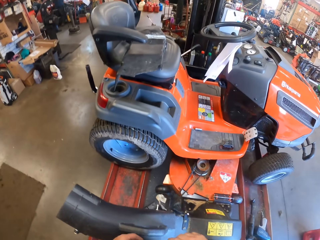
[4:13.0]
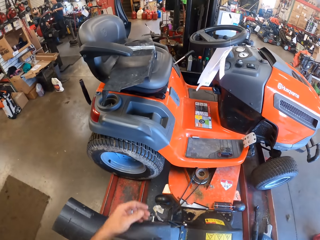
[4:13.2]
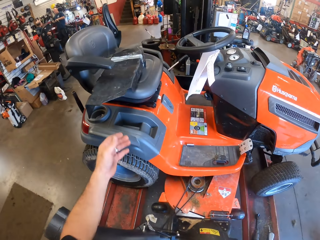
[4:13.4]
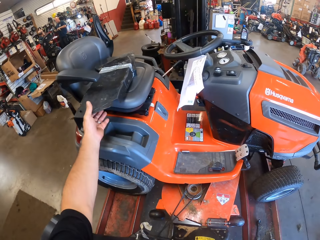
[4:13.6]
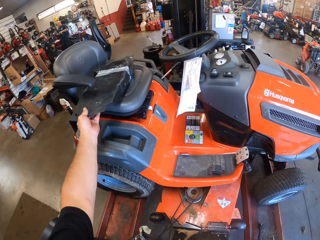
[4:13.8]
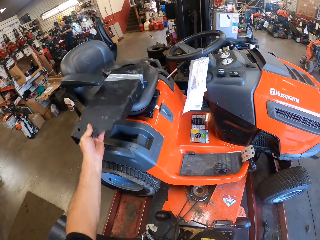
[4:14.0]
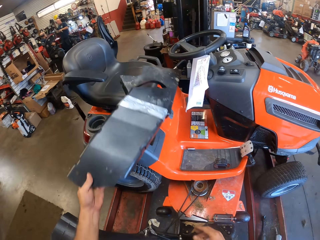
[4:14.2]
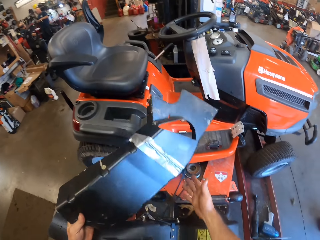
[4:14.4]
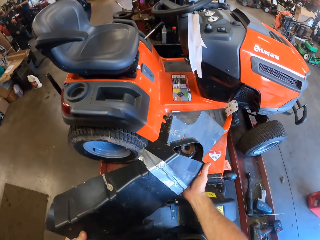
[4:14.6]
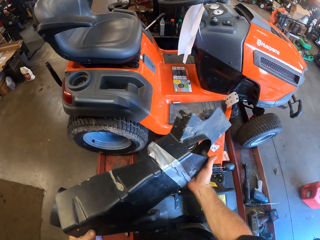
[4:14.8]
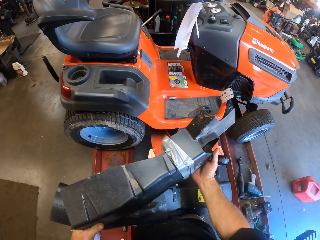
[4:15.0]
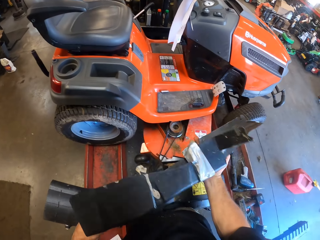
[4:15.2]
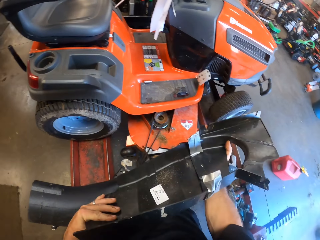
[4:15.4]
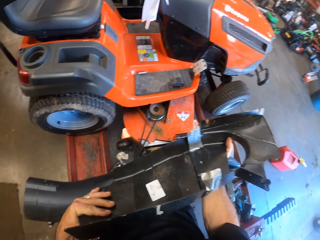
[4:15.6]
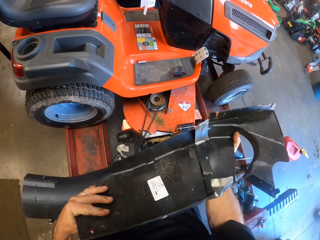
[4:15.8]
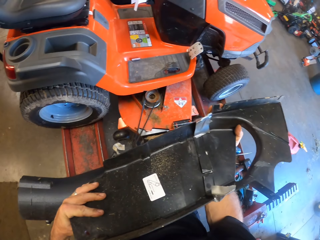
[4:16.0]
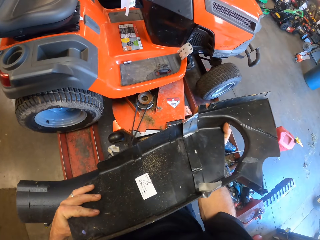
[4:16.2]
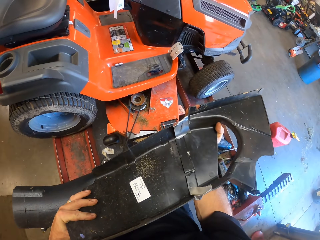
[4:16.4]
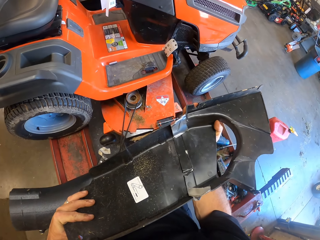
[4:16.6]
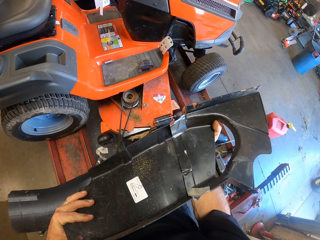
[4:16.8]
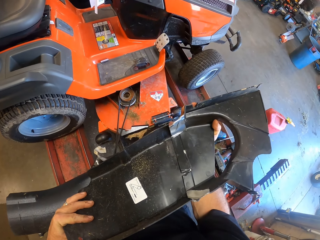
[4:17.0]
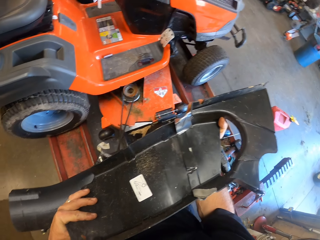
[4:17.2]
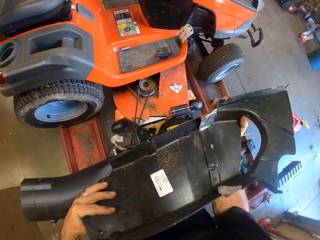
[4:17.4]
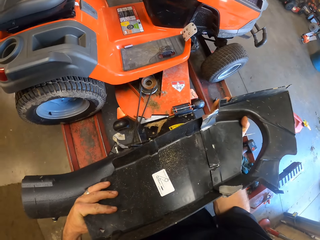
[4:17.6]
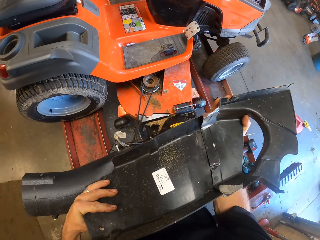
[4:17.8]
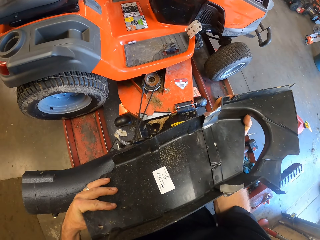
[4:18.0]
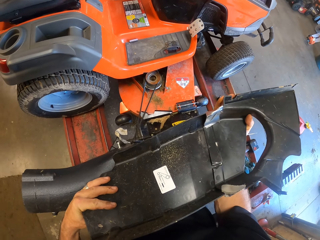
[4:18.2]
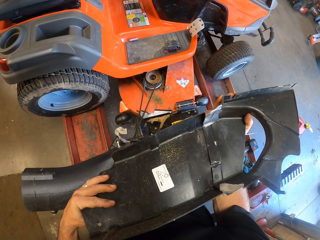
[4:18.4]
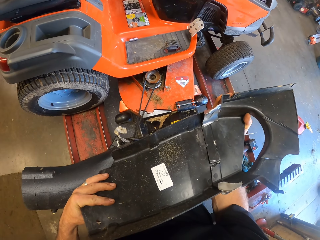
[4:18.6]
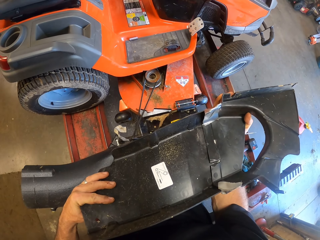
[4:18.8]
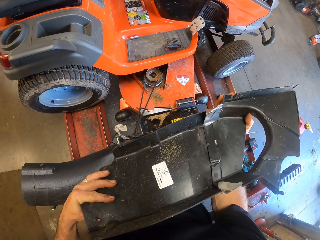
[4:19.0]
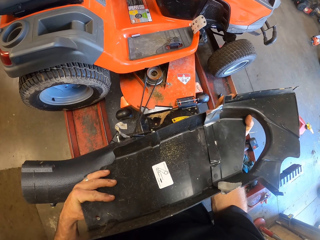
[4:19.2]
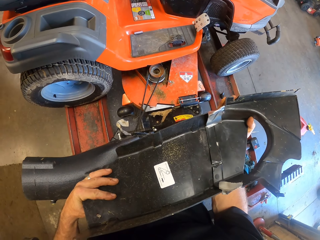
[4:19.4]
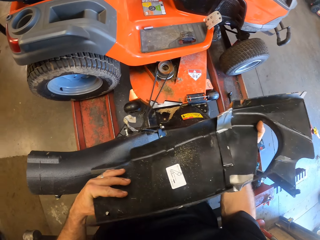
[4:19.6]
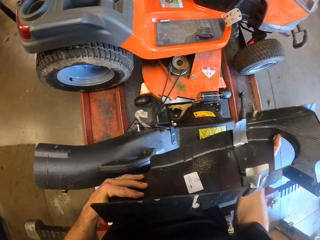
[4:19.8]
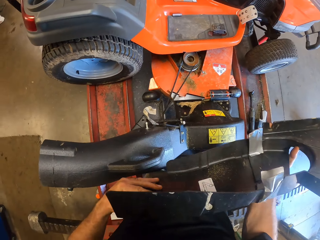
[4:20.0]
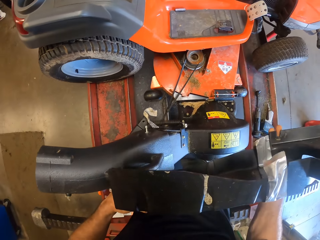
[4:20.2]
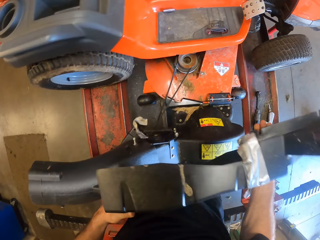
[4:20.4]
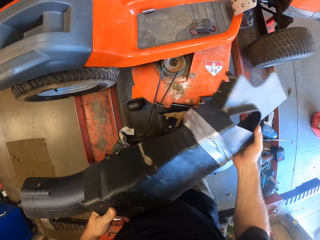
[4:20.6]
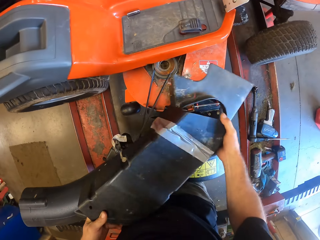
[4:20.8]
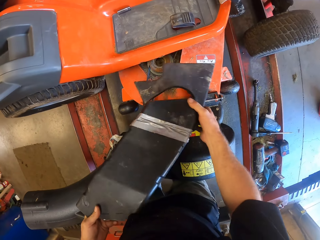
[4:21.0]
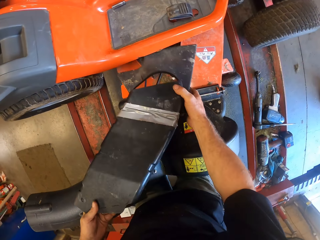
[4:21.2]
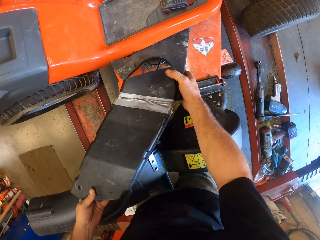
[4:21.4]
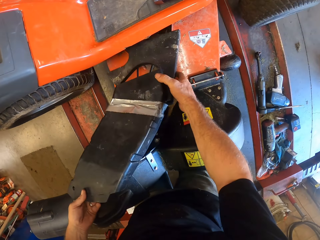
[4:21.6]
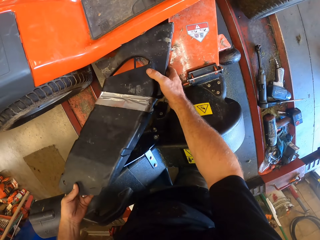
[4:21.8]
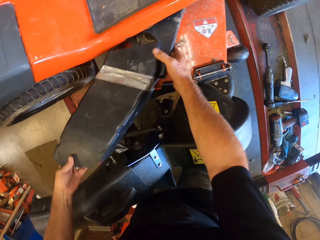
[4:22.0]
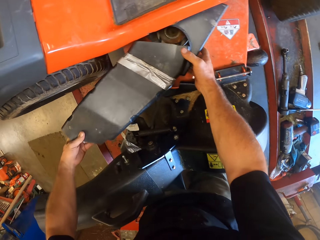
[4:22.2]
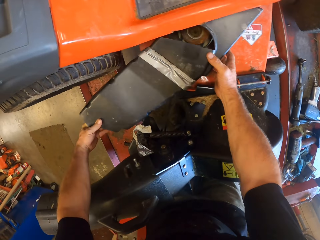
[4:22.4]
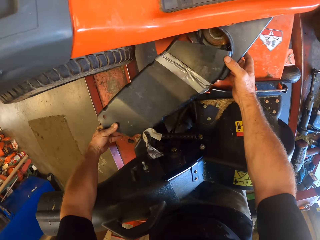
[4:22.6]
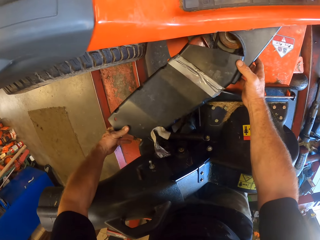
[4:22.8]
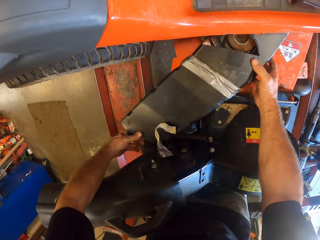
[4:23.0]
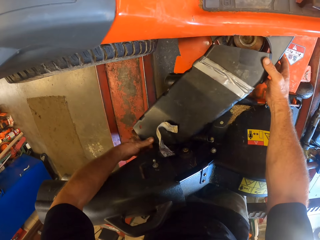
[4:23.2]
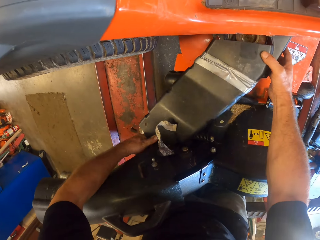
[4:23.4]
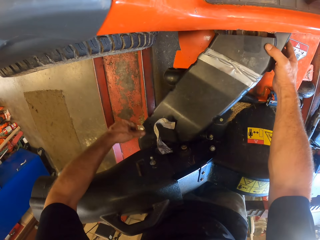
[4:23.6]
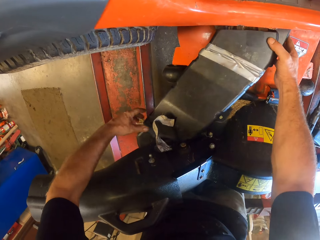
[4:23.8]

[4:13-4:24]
The camera wearer picks up the washer cover or lawn mower spare part from the mower. They stare at the lawn mower spare part. They fix the washer cover of the mower.

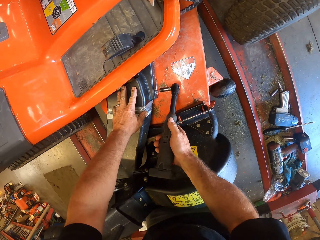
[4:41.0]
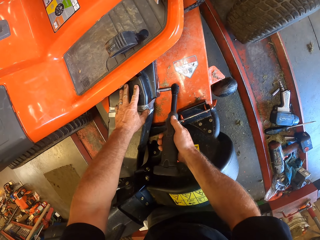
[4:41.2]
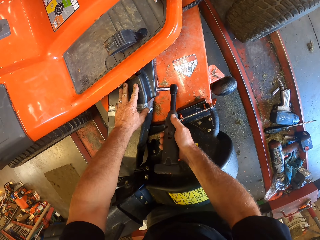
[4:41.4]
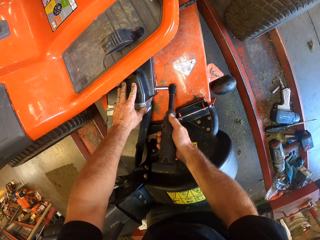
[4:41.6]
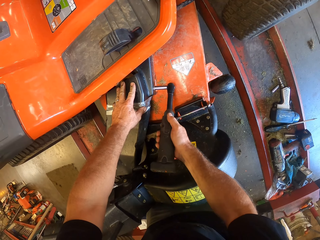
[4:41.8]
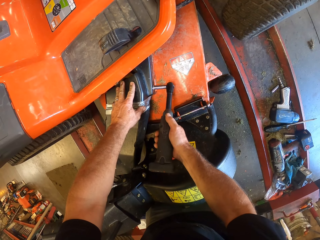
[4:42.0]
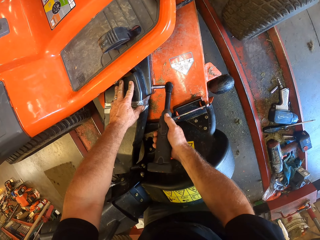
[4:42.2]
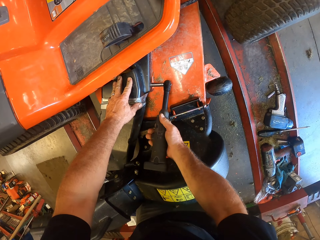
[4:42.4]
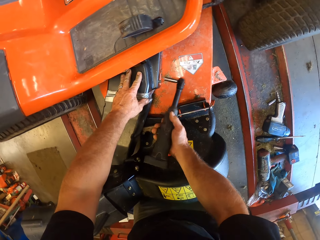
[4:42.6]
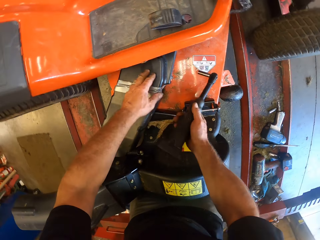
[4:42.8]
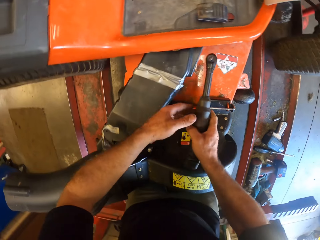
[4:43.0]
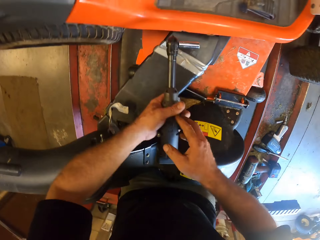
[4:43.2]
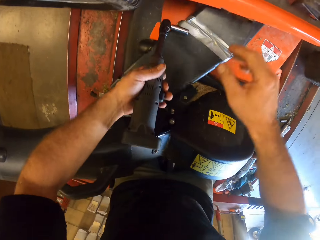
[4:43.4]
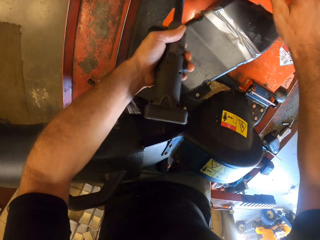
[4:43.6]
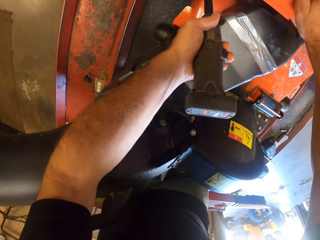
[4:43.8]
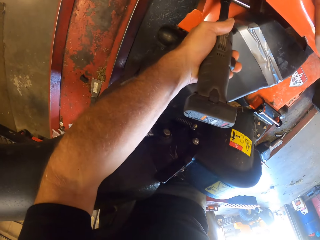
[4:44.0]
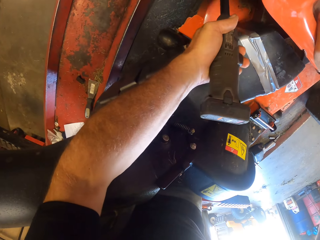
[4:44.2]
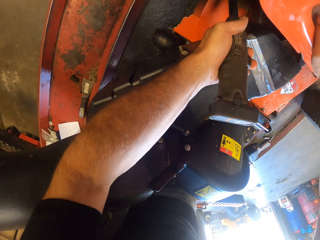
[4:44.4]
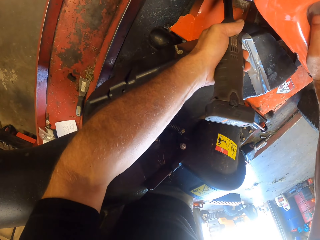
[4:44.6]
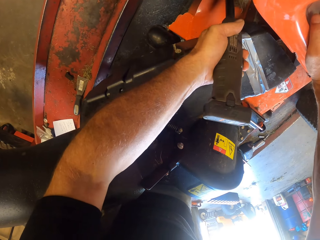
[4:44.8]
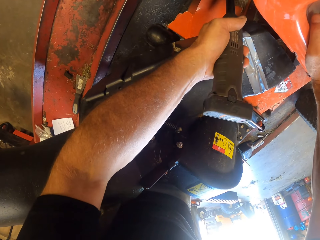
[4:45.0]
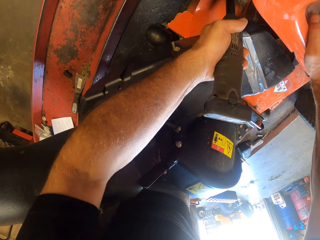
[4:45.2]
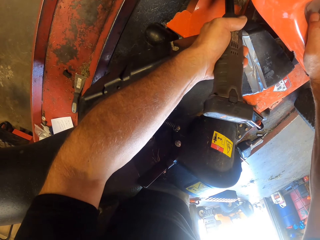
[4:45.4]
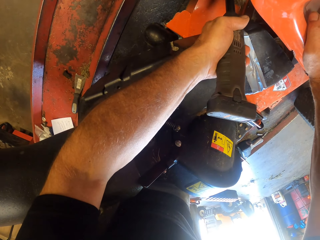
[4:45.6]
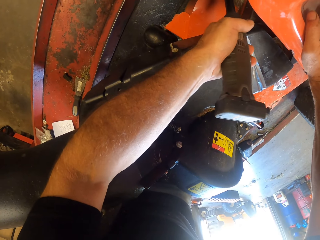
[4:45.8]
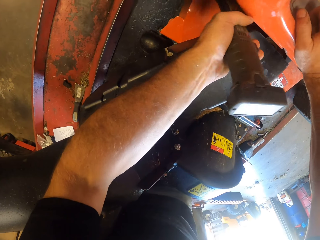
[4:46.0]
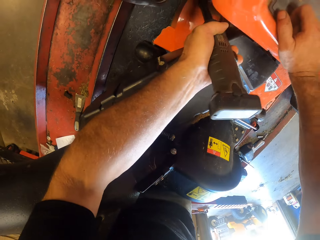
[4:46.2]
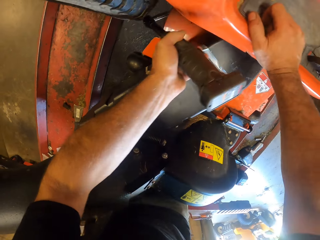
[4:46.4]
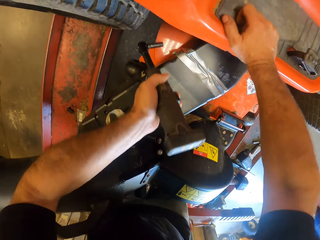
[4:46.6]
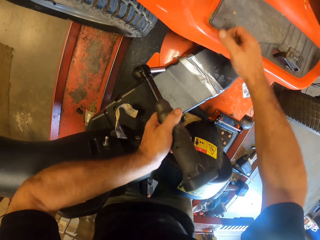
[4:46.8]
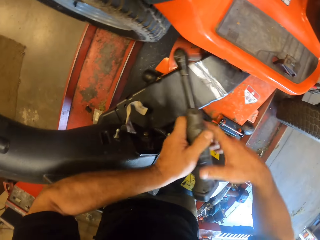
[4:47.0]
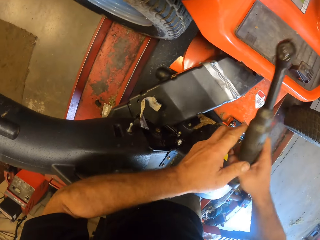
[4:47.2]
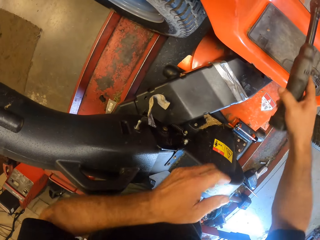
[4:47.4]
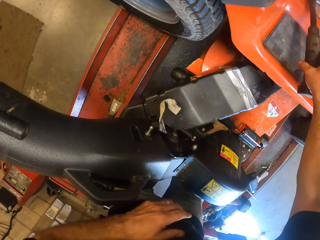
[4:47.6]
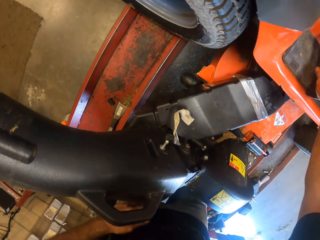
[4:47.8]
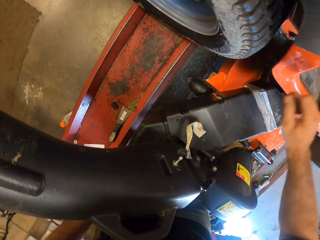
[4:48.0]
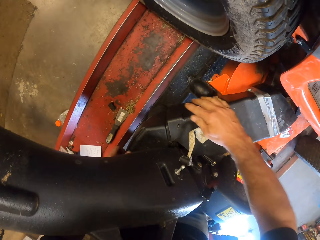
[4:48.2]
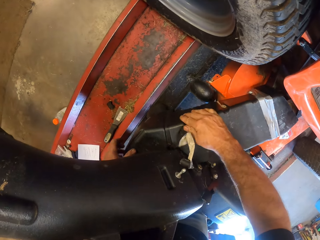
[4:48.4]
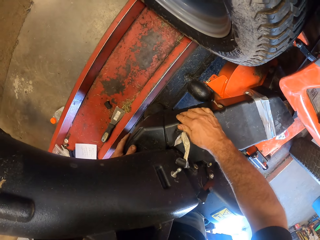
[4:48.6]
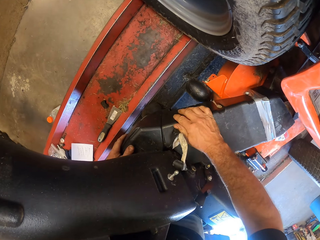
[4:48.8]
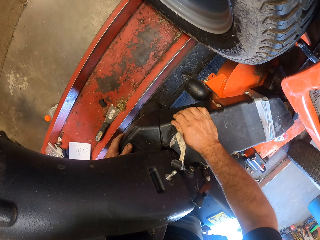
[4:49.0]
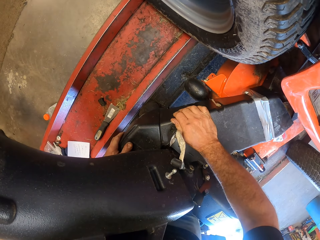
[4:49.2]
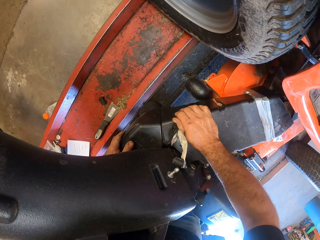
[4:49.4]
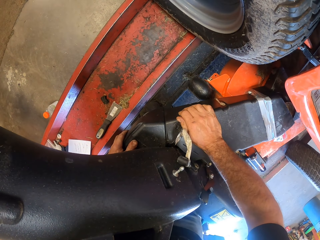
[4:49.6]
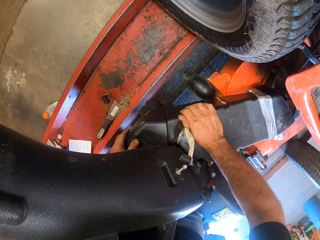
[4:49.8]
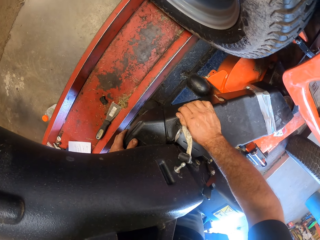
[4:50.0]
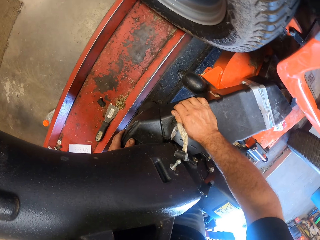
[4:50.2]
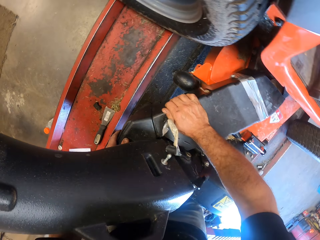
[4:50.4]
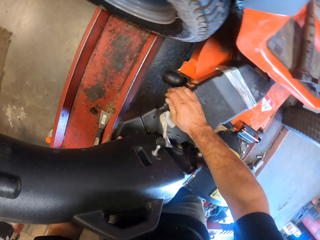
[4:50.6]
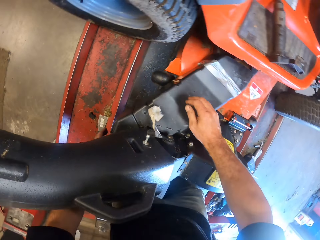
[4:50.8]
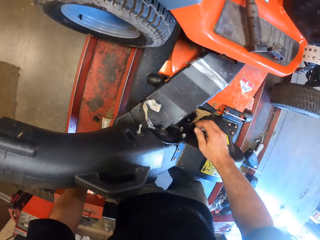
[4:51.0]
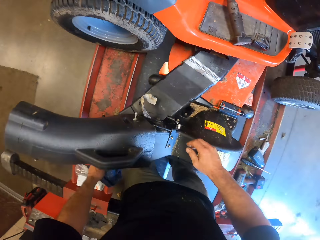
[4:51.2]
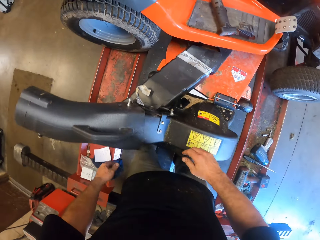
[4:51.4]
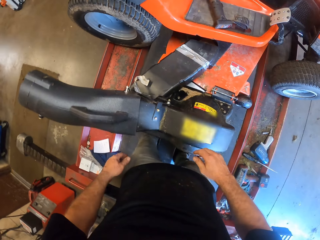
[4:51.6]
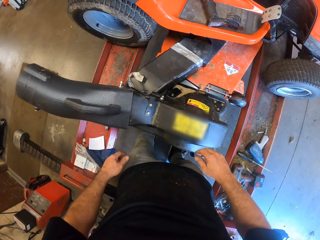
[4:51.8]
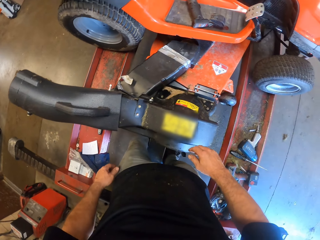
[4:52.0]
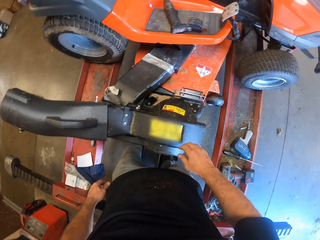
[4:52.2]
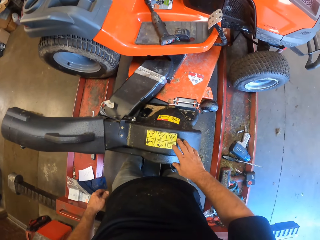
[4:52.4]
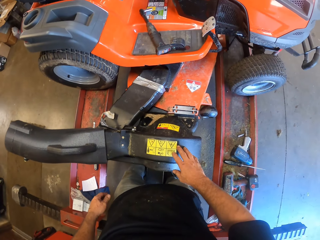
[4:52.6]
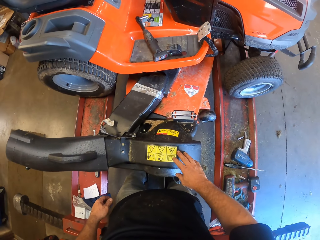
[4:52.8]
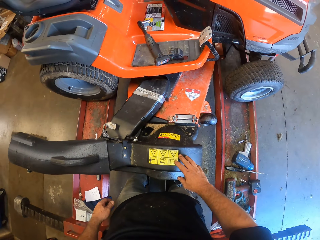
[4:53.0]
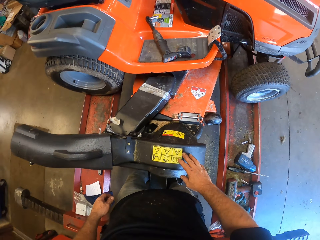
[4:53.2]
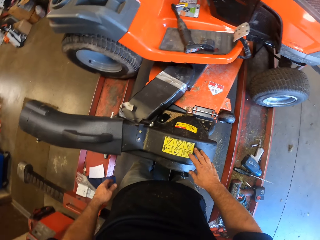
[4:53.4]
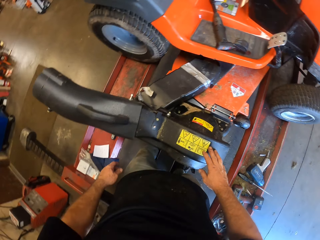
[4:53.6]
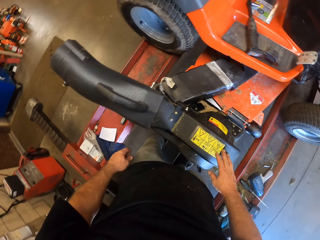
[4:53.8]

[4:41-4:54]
The camera wearer fixes the lawn mower spare part. They tighten the screws with the T-shaped screwdriver. They hold something with the right hand. They drop the T-shaped screwdriver on the mower. They look at the lawn mower.
